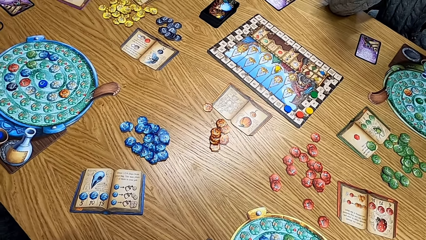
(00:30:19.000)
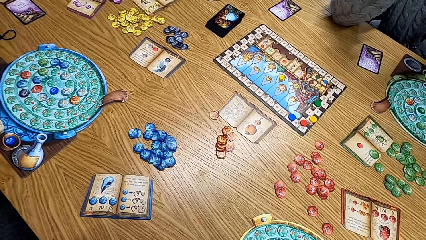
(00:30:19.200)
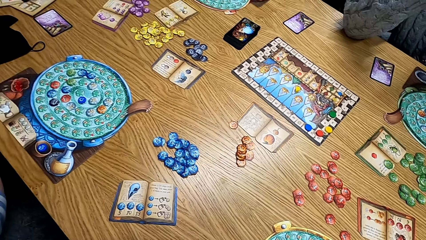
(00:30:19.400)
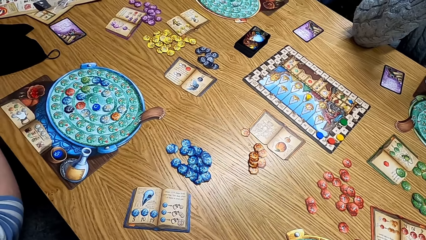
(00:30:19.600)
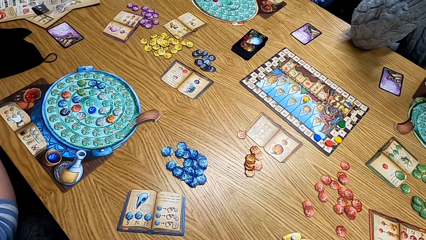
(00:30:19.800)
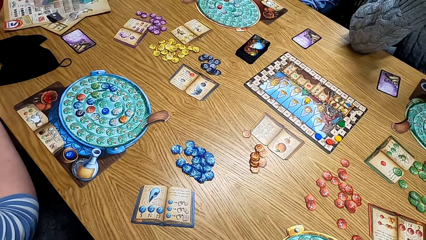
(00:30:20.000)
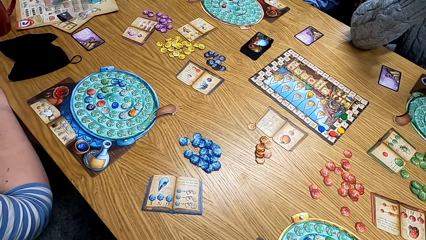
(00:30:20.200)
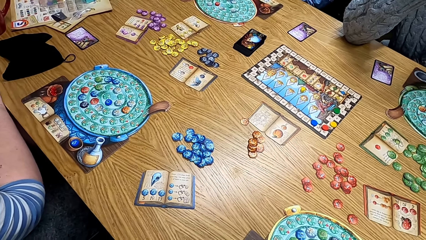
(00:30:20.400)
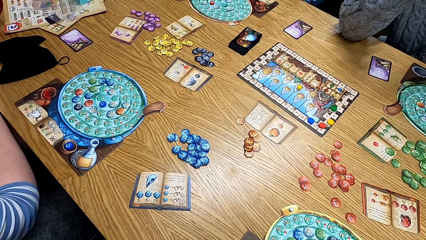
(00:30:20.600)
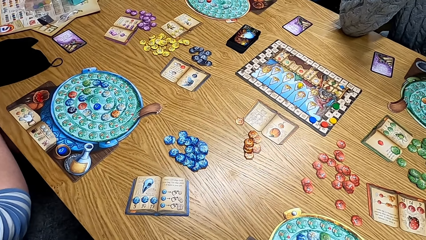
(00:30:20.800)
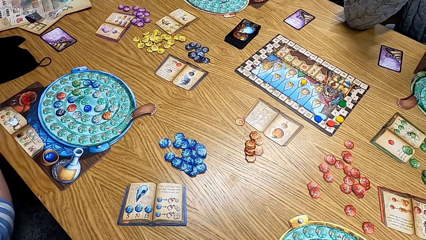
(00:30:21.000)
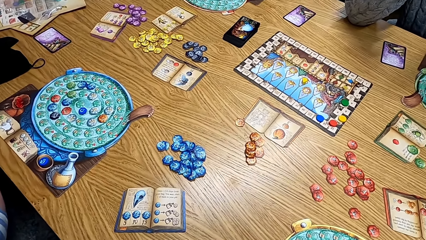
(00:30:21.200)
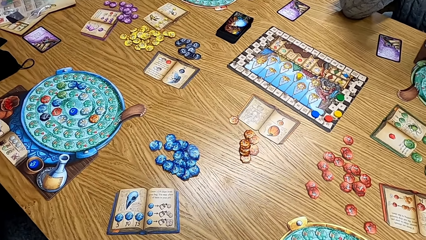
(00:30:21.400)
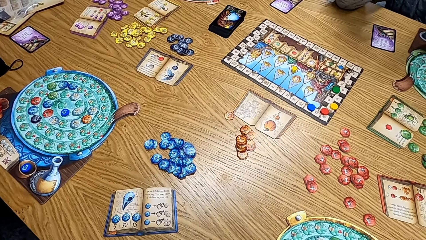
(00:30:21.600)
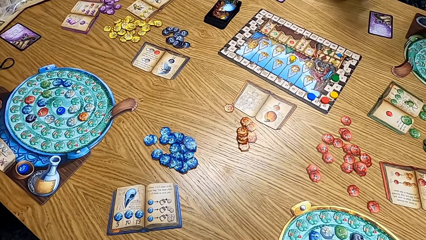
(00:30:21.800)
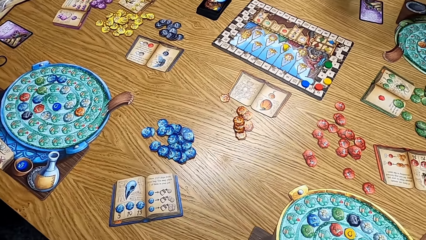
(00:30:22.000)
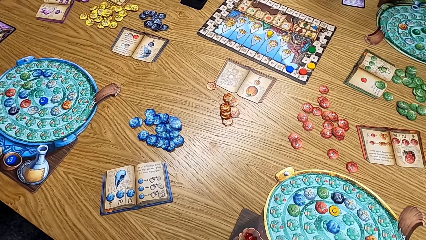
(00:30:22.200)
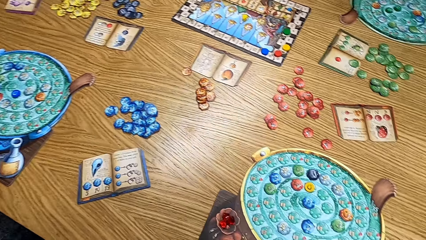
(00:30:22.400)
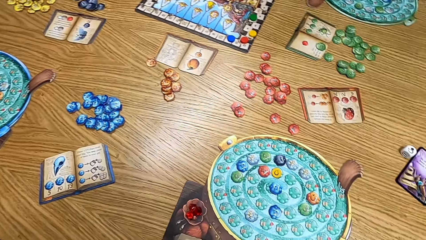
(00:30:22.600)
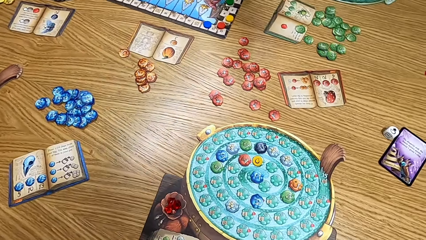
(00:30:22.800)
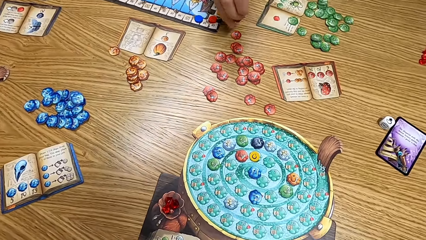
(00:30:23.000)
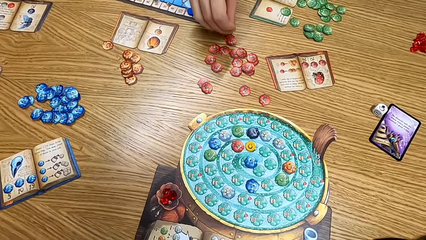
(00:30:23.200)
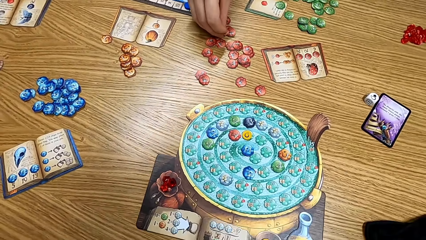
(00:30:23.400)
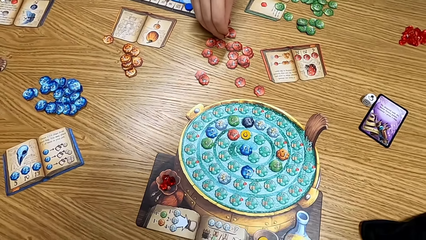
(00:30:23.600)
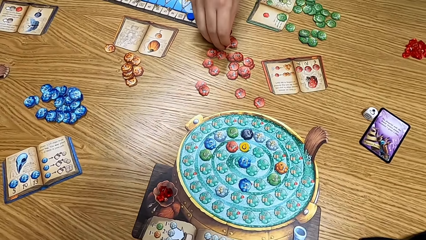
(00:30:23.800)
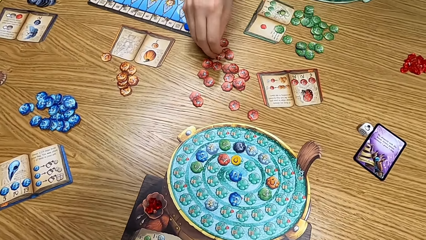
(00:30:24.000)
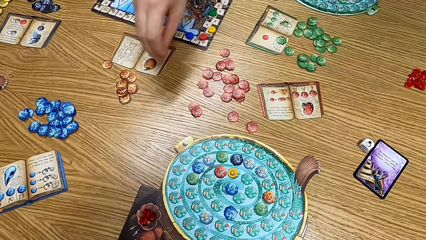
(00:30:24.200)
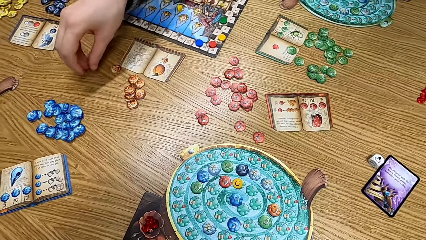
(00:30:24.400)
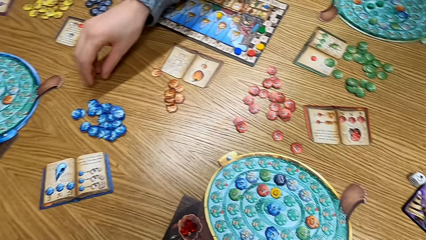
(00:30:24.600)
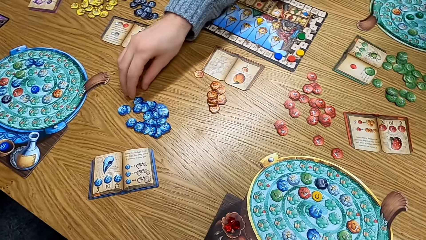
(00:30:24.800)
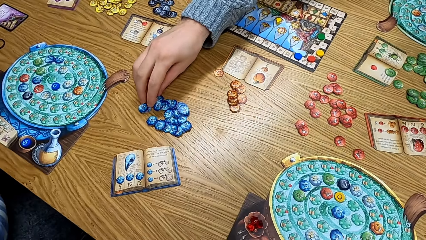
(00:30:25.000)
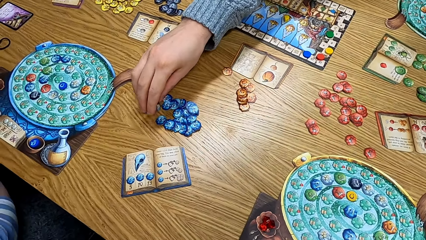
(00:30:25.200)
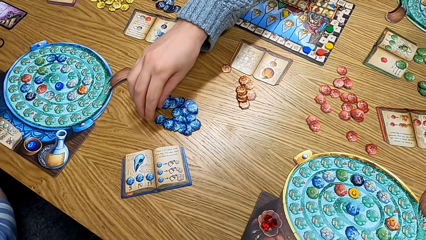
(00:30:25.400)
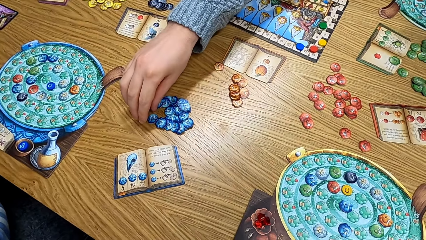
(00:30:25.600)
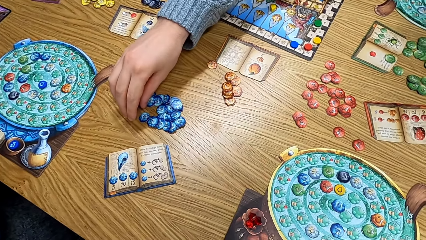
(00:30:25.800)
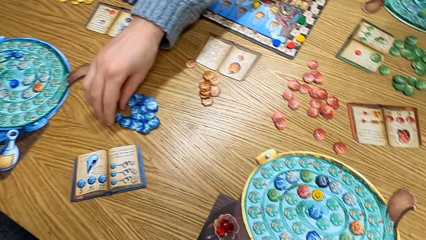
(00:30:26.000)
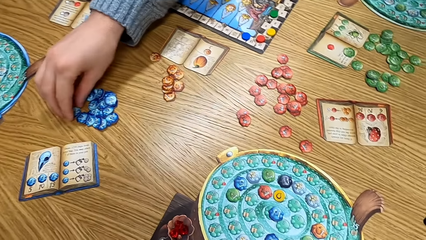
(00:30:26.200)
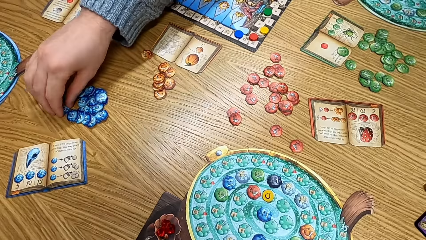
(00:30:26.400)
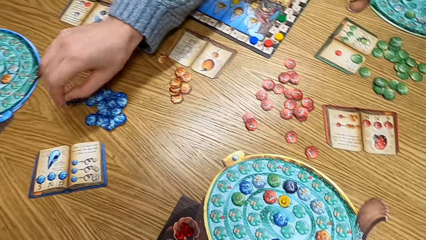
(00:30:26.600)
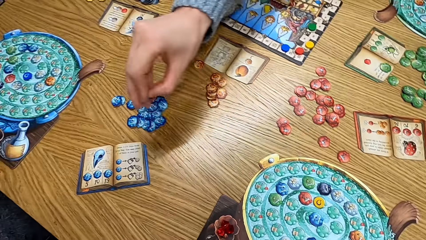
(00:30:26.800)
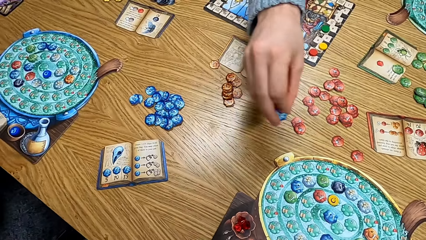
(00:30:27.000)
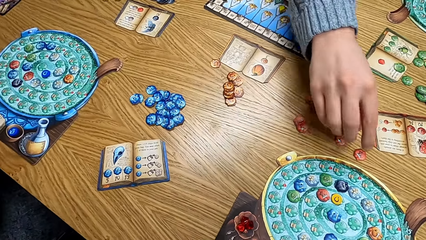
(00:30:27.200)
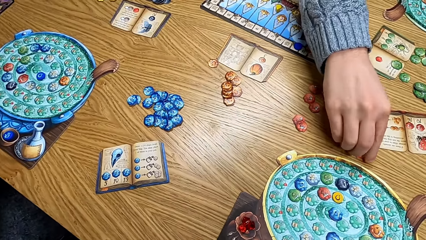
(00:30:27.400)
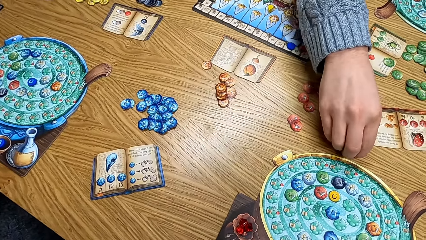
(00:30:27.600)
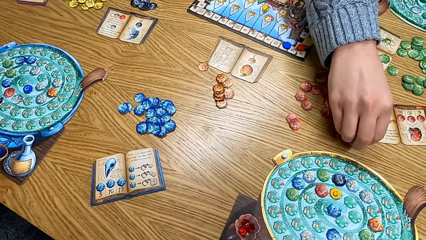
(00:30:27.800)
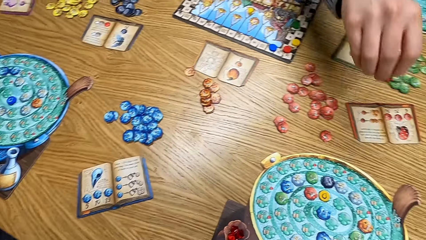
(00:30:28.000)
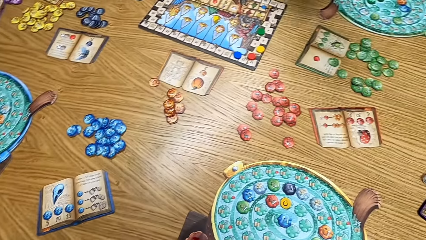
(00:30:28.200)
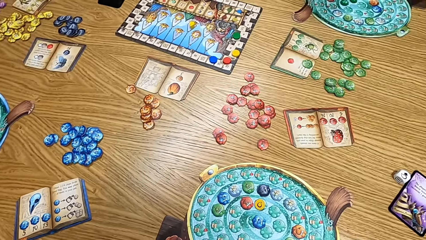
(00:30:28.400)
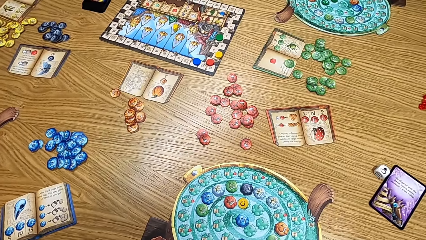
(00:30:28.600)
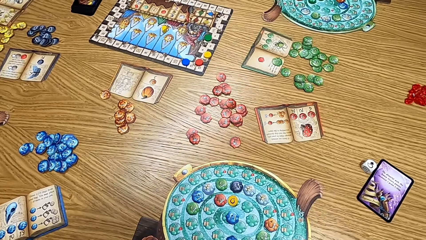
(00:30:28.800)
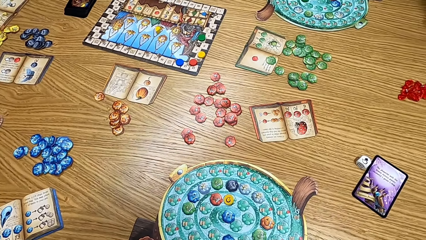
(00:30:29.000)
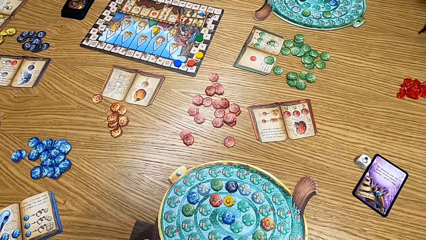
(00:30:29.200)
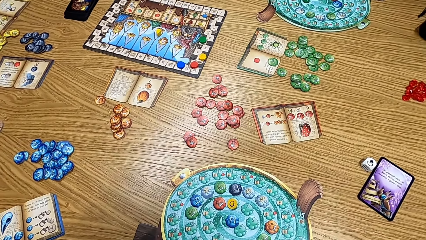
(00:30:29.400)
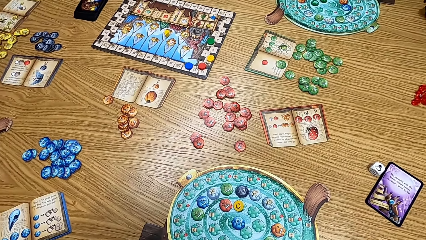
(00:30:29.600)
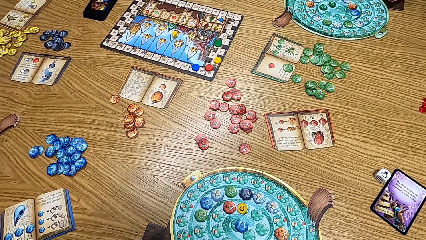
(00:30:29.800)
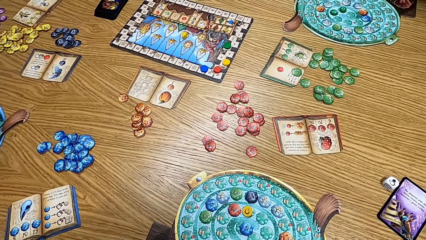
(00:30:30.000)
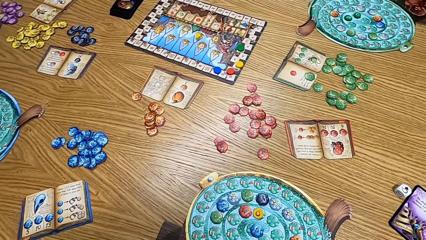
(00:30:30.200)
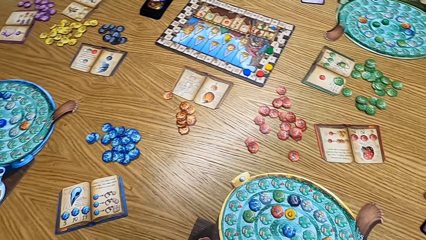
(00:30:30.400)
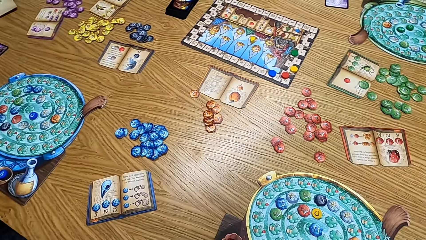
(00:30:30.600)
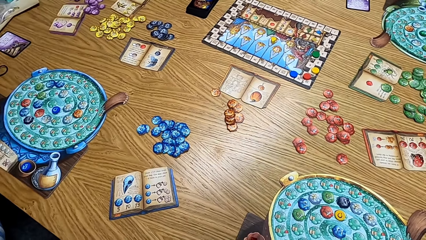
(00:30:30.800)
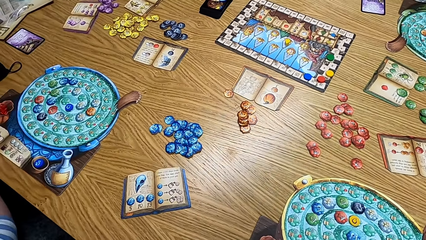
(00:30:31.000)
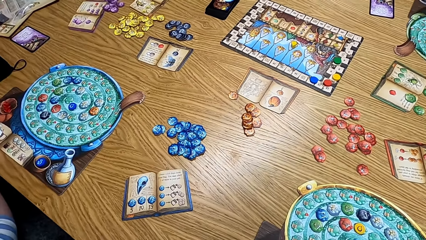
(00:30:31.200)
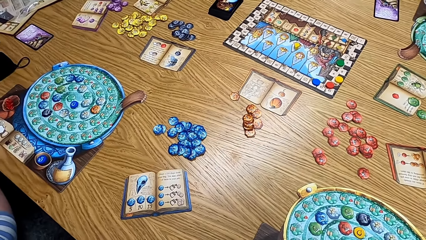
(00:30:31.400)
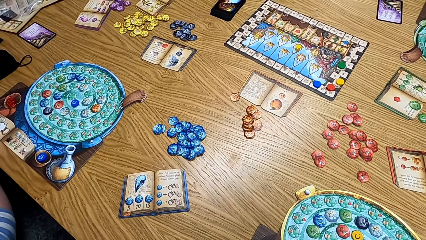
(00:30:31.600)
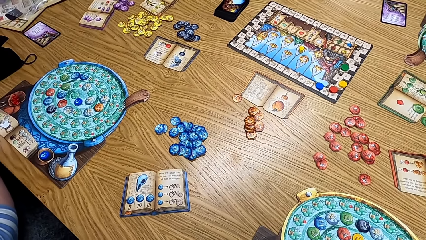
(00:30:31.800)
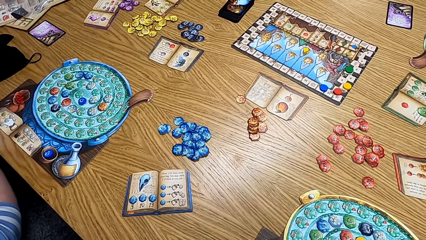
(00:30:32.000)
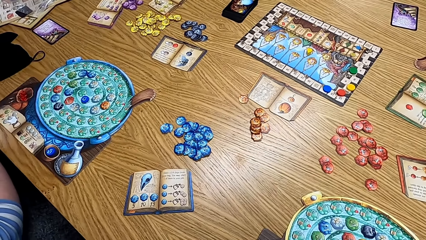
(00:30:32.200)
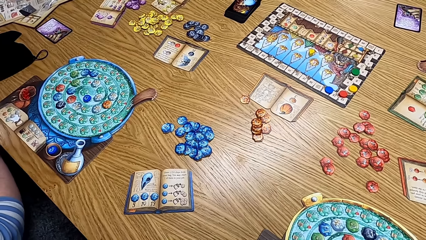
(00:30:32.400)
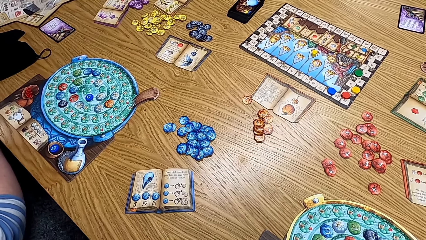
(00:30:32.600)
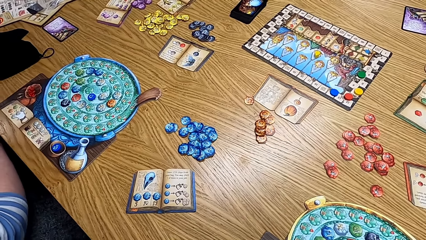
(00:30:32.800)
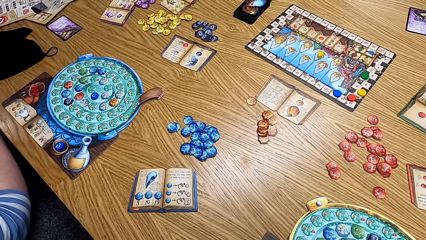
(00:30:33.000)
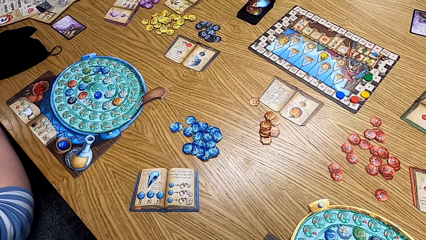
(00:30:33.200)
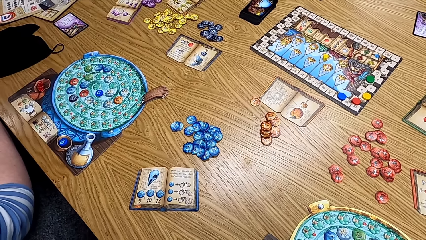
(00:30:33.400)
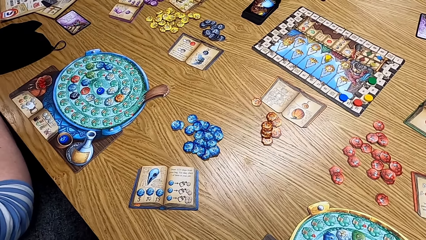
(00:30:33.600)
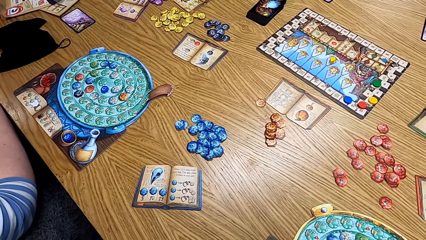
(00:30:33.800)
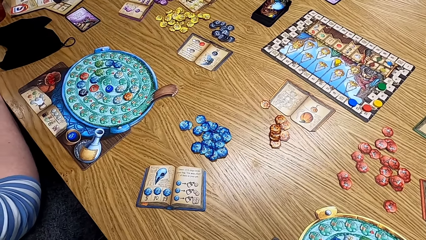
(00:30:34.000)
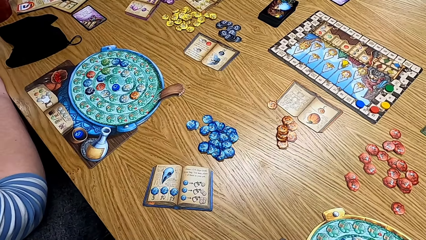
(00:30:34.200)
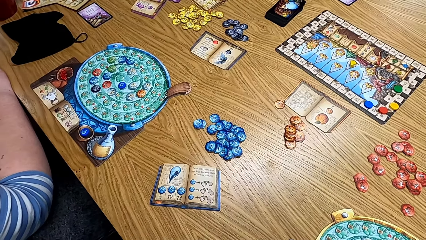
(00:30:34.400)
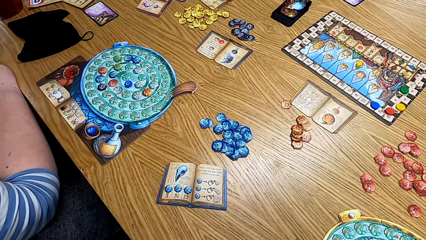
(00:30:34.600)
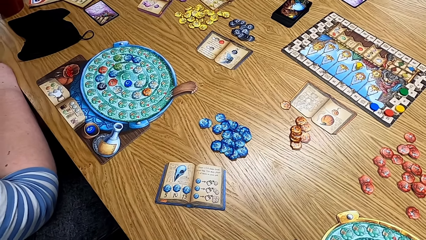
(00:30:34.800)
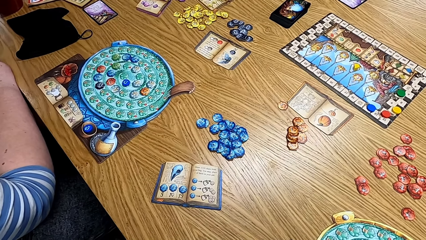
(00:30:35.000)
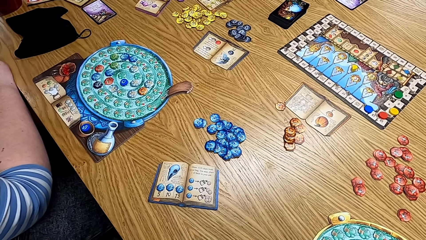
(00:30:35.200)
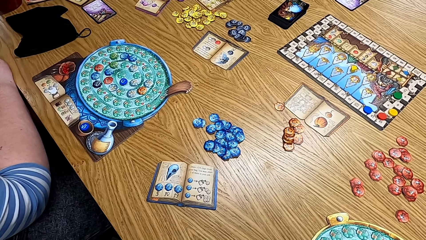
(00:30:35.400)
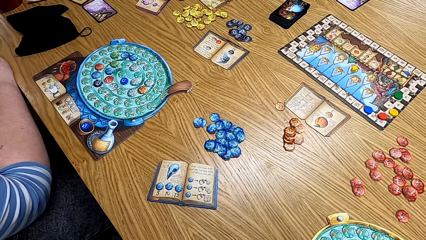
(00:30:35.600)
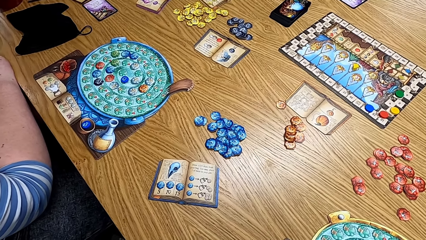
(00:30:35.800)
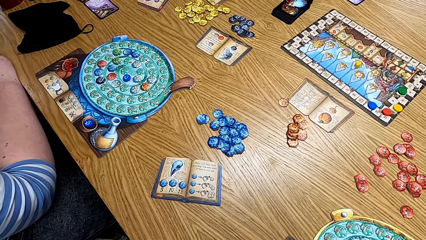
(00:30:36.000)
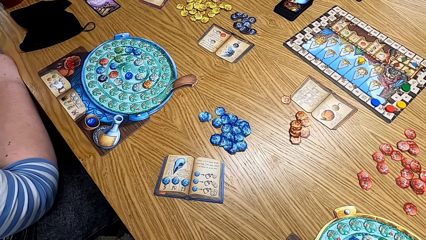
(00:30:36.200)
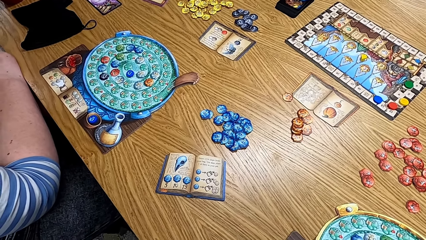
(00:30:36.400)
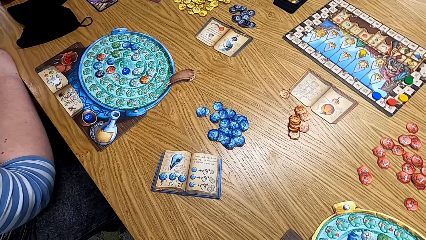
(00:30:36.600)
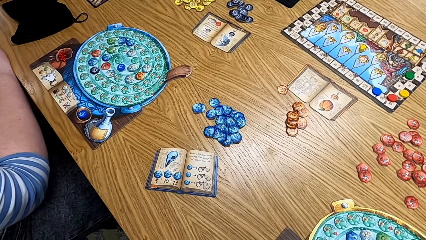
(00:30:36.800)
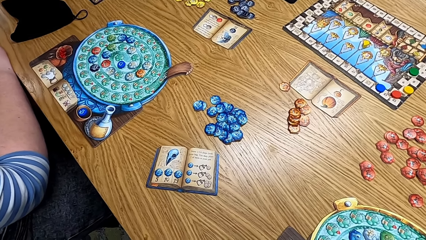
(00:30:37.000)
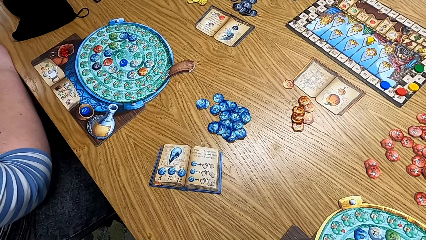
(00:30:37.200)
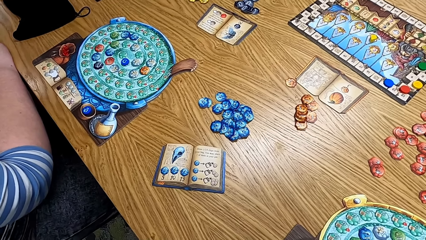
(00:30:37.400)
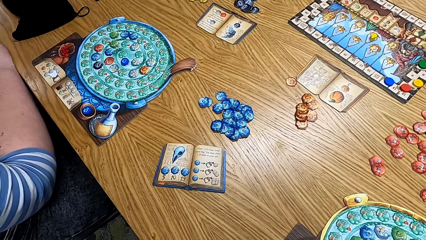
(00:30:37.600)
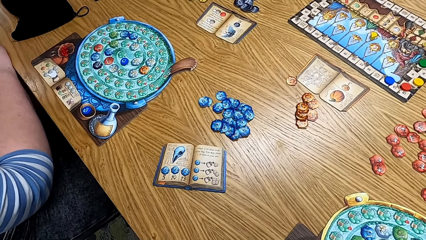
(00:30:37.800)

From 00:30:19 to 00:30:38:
The man picks up the cards from the table, places a chip on the table, picks up a chip from the table, and picks up another chip from the table. The camera wearer looks at the table. They look at the game on the table.
